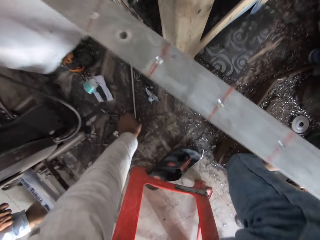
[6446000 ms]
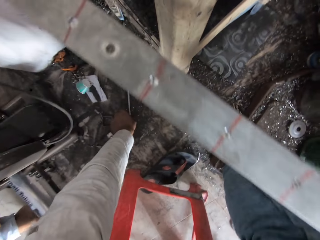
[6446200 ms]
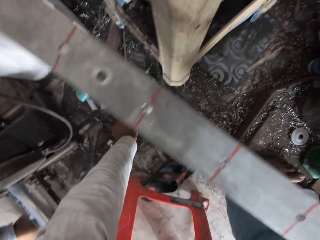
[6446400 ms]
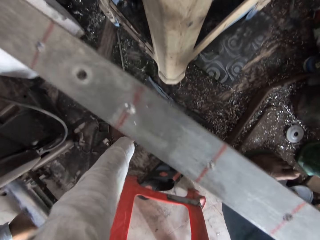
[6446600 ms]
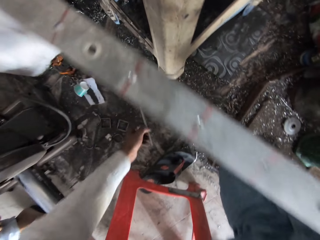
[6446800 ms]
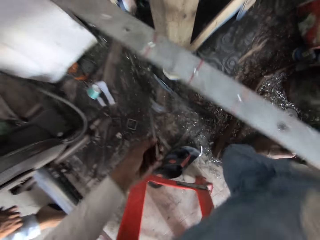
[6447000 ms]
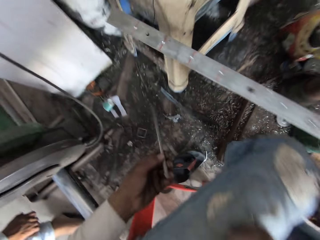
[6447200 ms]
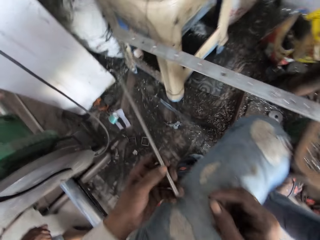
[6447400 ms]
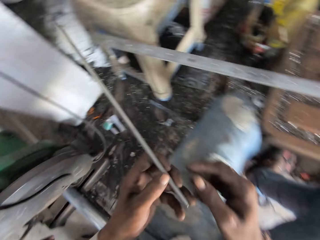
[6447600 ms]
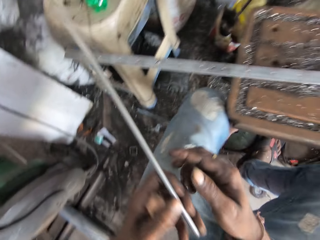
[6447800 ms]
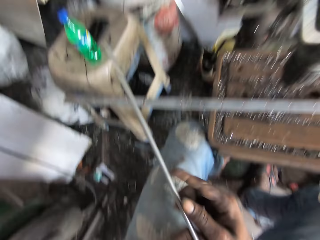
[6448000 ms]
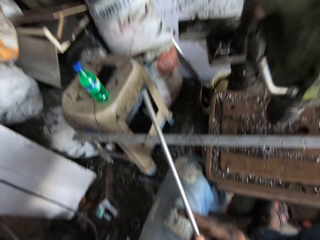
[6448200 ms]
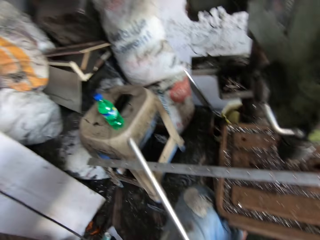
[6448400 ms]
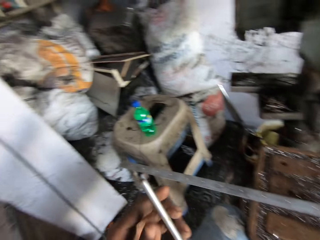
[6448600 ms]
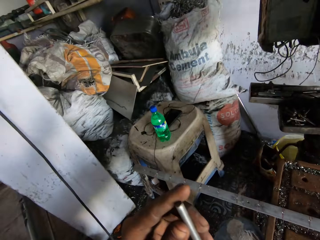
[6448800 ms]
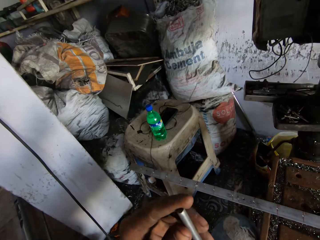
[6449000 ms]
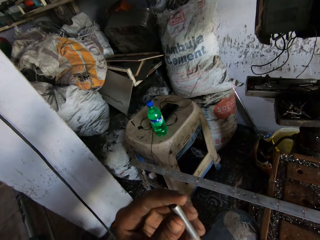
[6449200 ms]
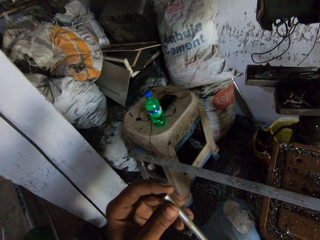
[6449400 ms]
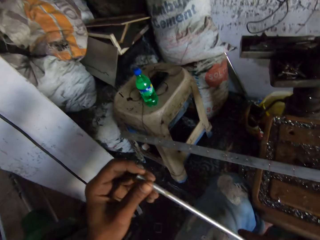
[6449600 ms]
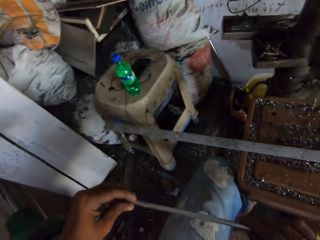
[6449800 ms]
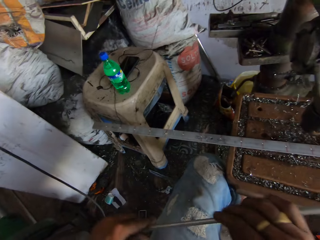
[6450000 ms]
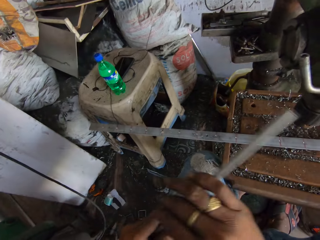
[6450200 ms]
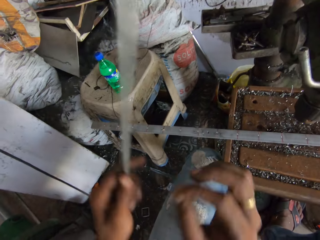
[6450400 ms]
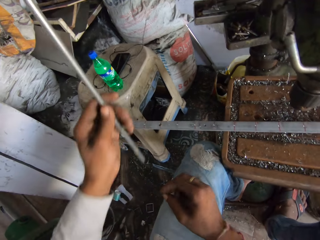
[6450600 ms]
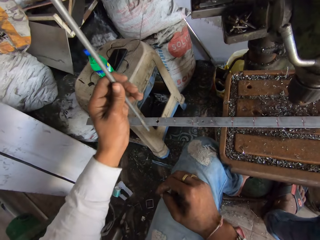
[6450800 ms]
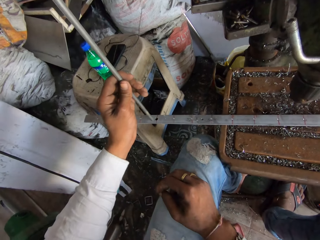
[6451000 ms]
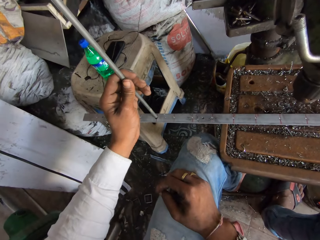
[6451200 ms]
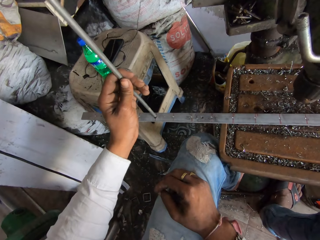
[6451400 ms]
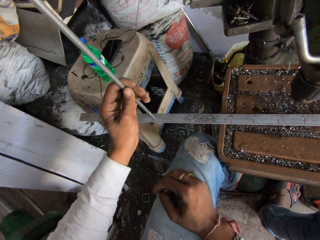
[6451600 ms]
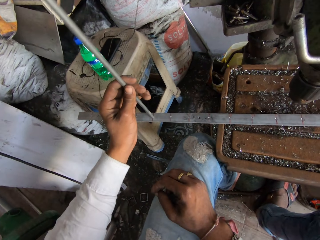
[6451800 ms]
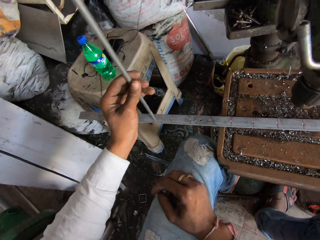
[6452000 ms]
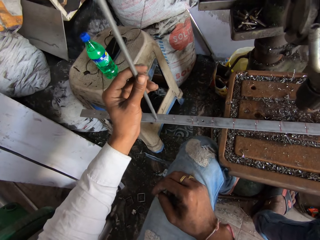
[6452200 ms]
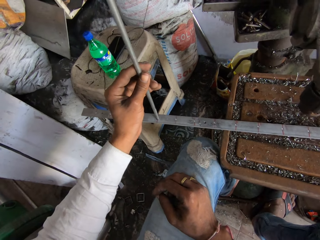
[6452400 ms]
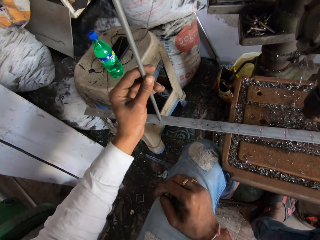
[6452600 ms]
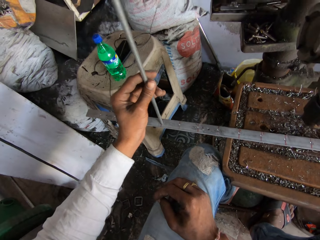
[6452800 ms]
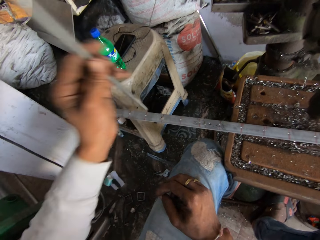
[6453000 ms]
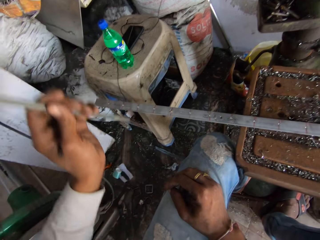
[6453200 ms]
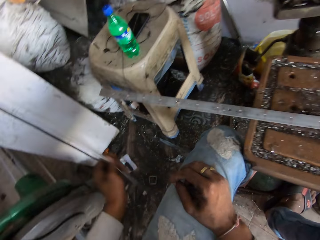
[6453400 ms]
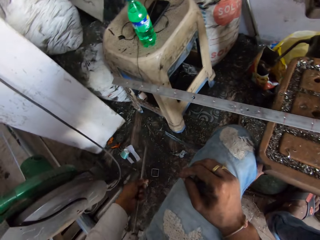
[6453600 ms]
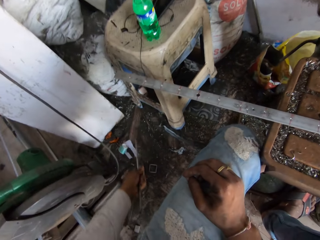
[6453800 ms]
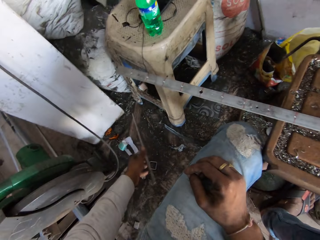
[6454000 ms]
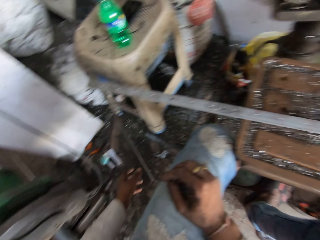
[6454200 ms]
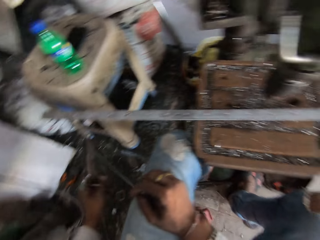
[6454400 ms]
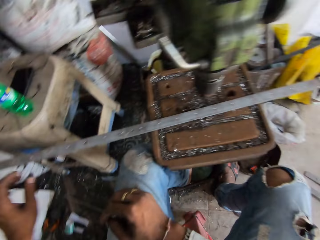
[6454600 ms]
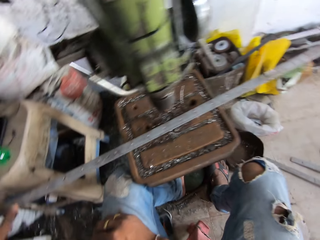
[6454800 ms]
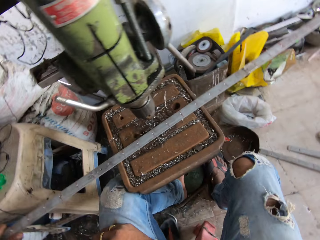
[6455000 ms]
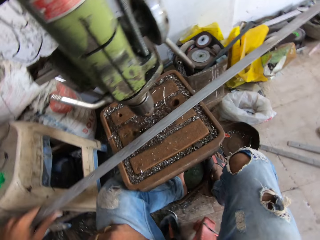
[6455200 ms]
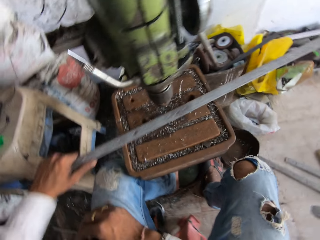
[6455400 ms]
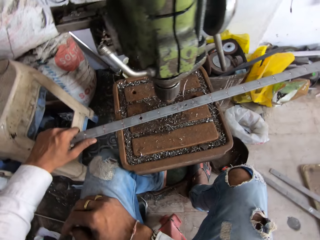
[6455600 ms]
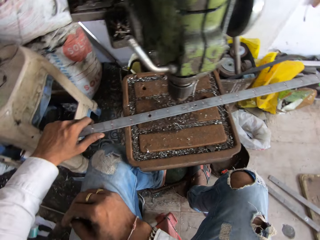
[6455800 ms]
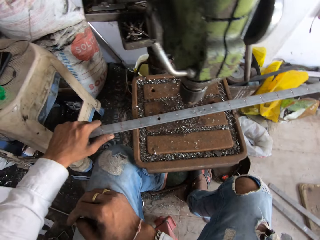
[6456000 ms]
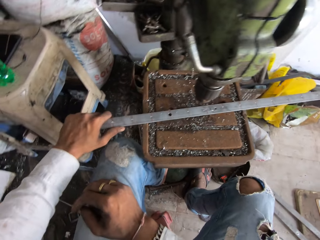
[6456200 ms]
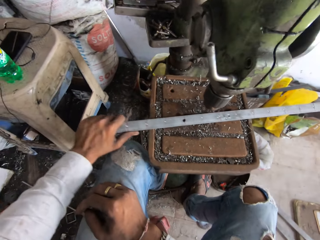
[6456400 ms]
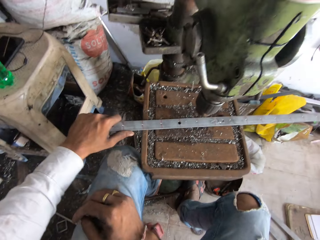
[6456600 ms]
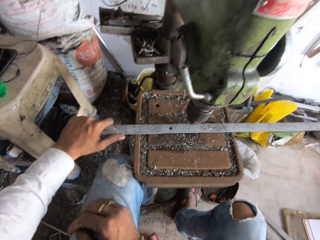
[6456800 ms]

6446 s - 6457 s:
The camera wearer picks up the metal rod from the ground. They hold the metal rod. They touch the metal rod. They fit the metal rod on the metal. They throw the metal rod. They drop the metal rod. They adjust the metal. They move the metal.

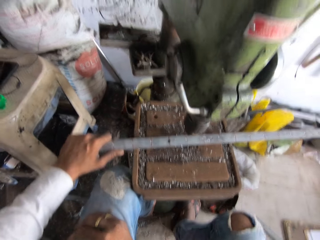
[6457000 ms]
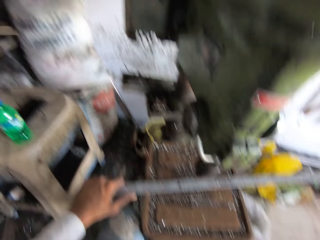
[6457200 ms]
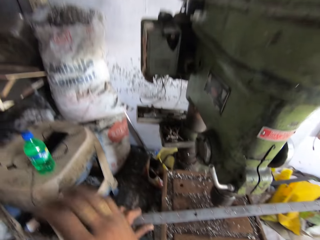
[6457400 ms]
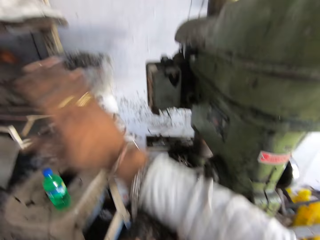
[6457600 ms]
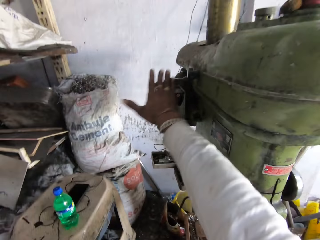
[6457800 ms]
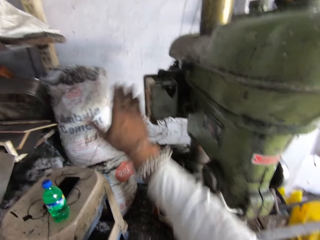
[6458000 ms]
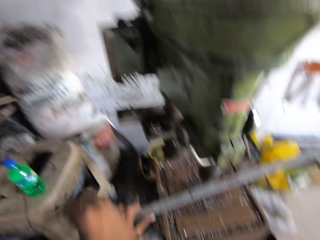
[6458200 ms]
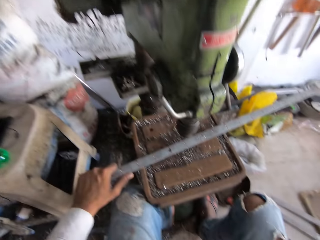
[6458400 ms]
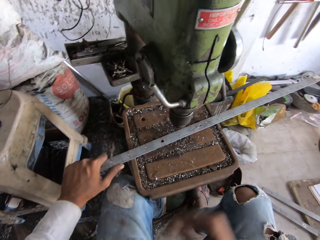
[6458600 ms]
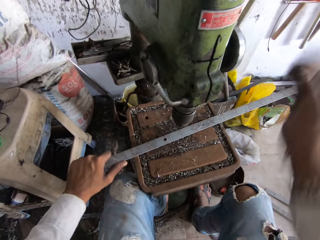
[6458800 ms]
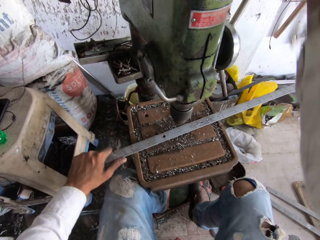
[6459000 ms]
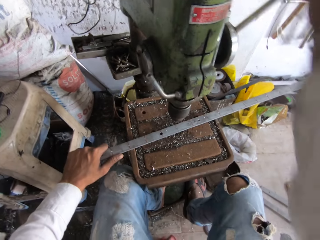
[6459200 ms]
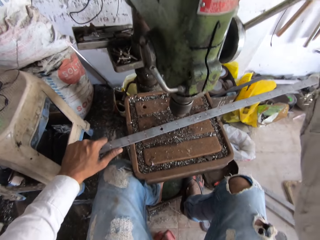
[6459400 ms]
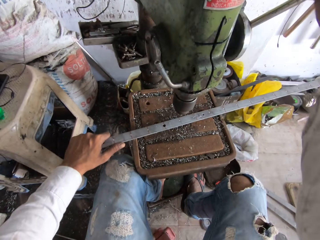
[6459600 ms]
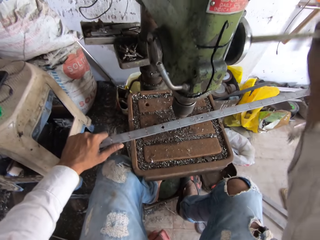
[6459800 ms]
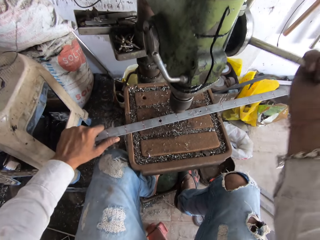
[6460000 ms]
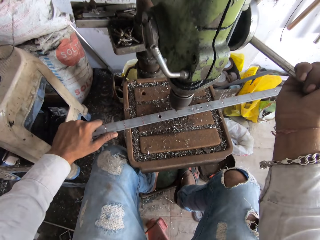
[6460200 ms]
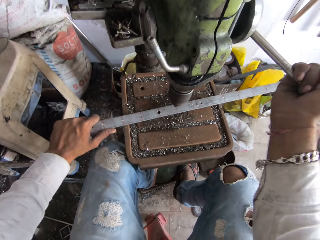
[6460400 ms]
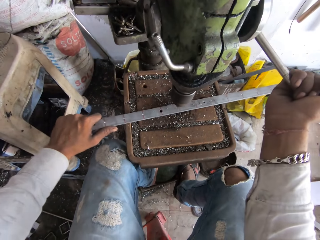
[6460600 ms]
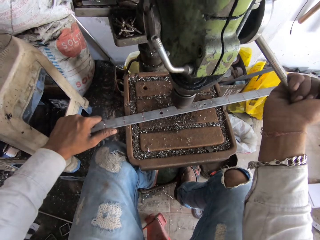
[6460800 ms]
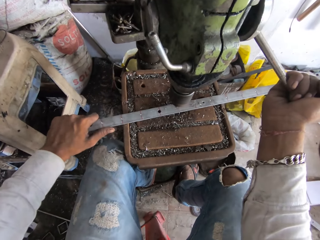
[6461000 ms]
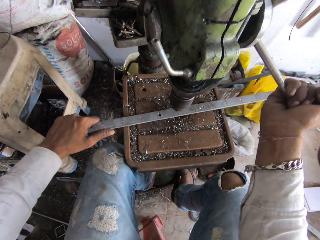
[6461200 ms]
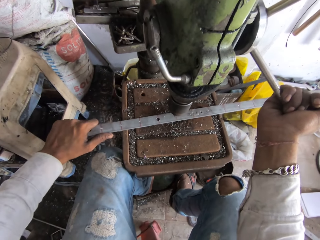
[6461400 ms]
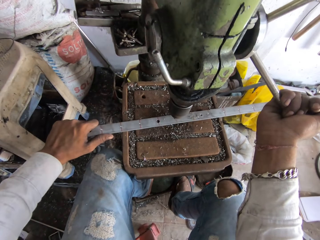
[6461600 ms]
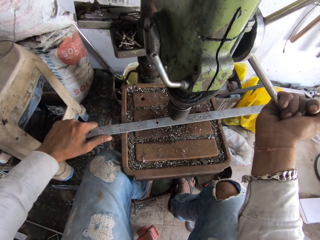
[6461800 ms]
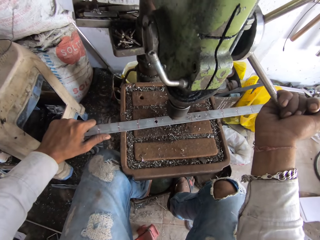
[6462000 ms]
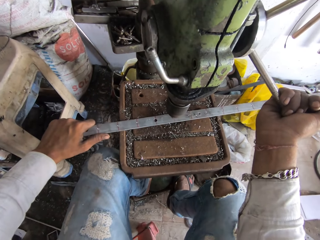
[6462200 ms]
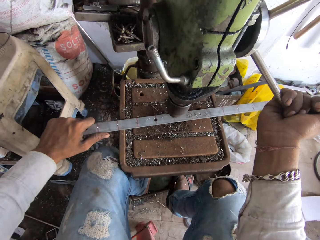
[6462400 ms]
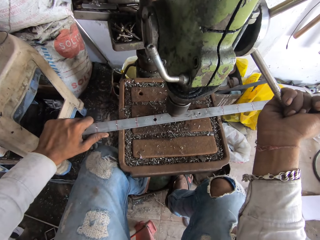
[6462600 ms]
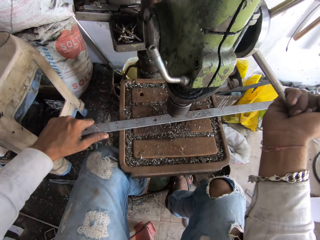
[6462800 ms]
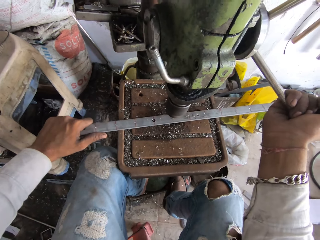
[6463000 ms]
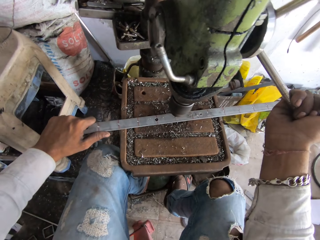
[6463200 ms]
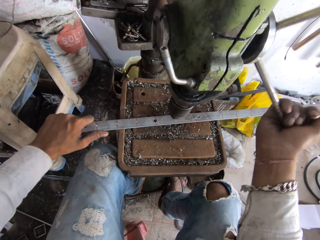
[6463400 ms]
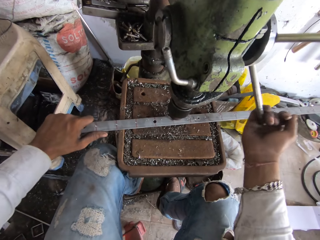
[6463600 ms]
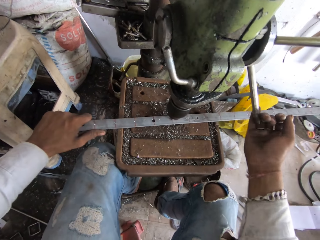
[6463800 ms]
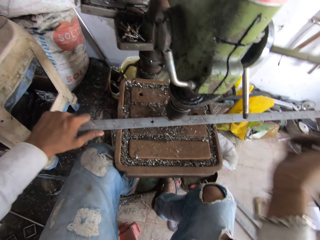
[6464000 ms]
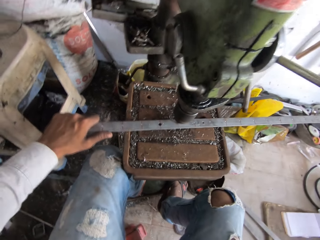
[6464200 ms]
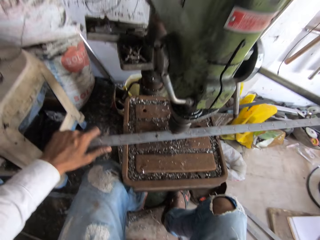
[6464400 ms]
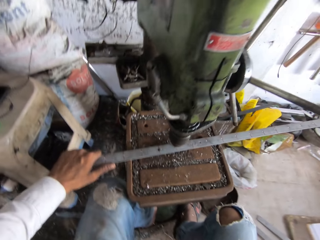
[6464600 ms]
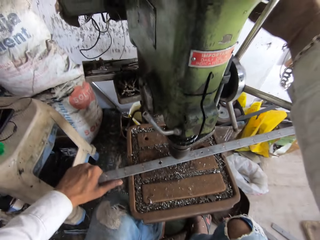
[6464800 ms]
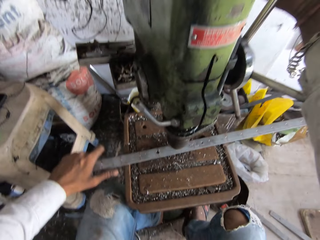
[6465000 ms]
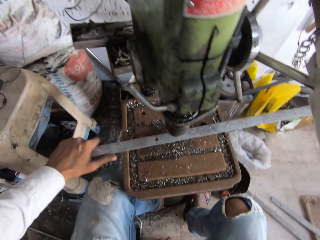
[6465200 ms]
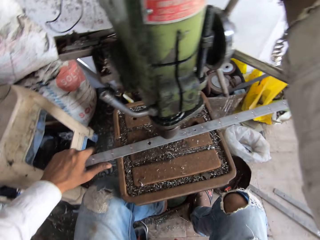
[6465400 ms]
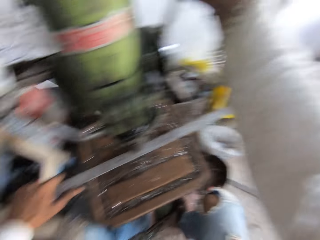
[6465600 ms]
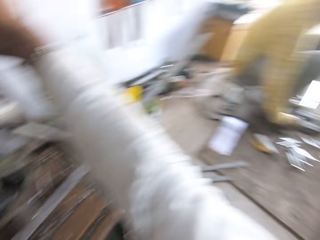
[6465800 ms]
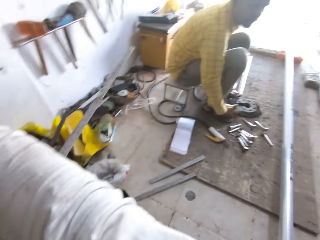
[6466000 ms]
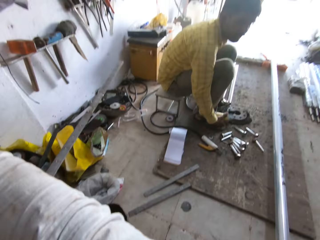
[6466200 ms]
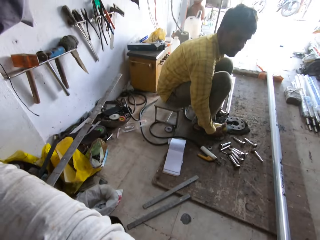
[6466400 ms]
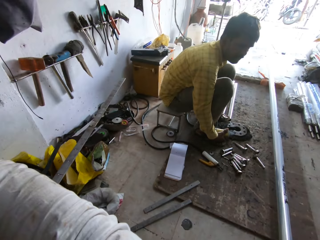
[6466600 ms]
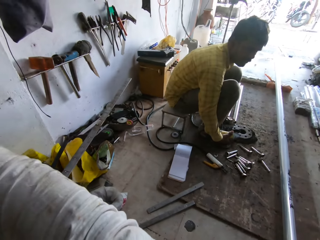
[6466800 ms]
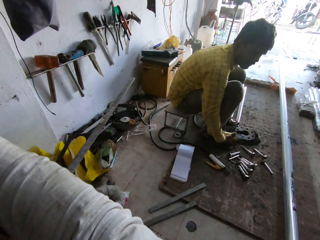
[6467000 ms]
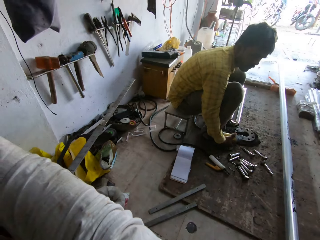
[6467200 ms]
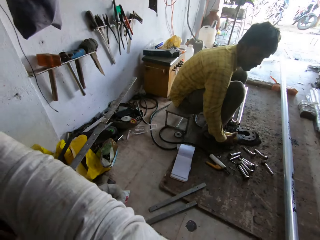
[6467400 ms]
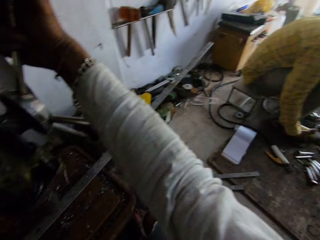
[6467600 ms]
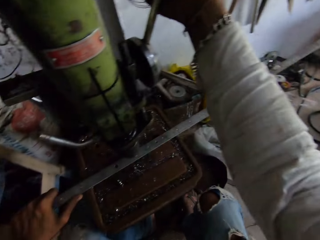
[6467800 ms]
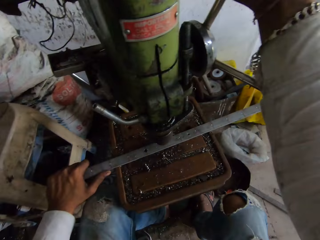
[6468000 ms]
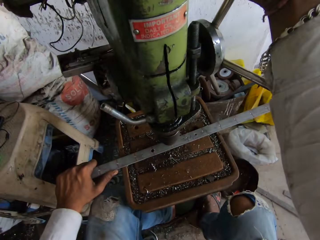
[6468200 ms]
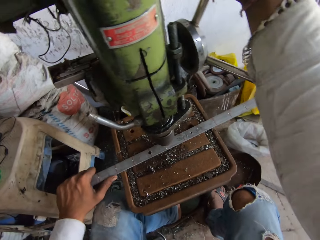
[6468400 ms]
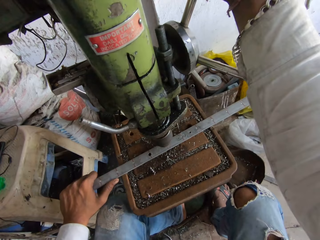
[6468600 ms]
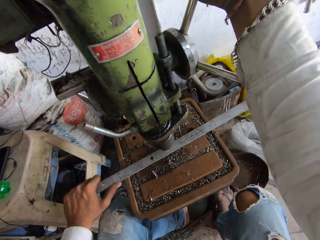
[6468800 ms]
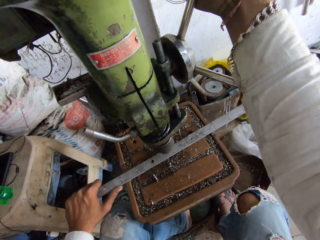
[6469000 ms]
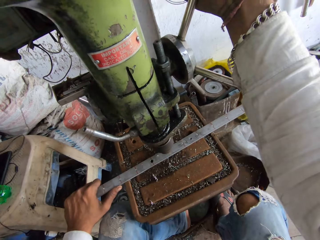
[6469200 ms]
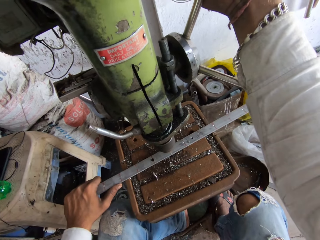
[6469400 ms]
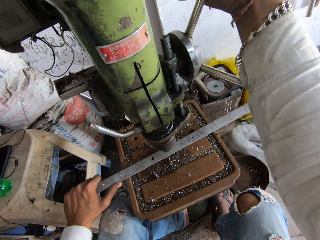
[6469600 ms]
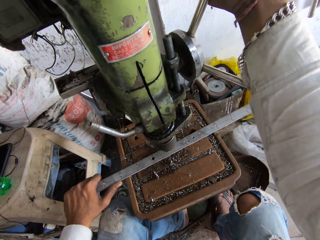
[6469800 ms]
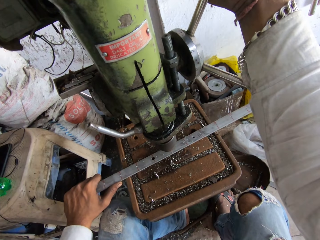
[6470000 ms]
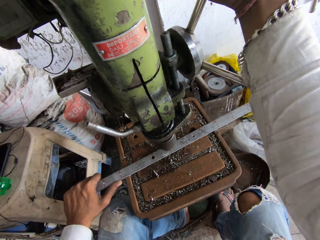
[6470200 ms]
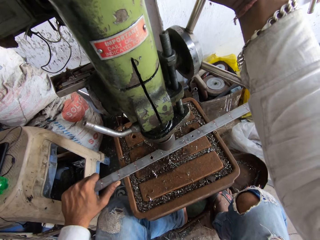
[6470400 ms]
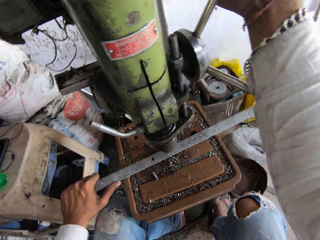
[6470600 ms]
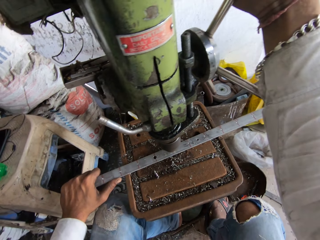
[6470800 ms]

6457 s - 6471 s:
The camera wearer hits a knob. They tap a machine. They move the knob. They put on the machine. They perforate the metal. They look around.
